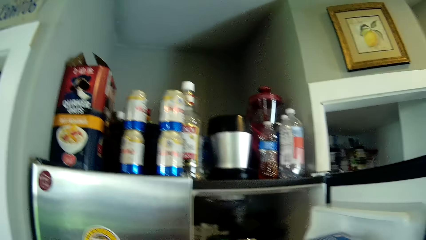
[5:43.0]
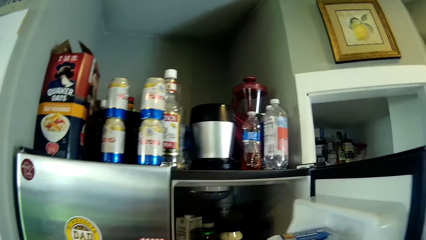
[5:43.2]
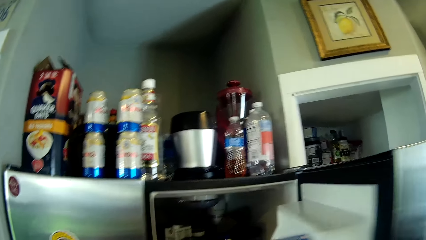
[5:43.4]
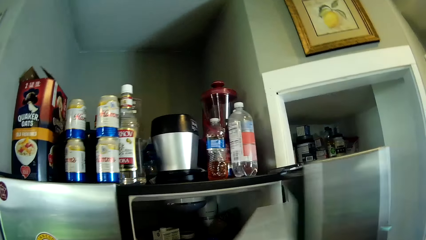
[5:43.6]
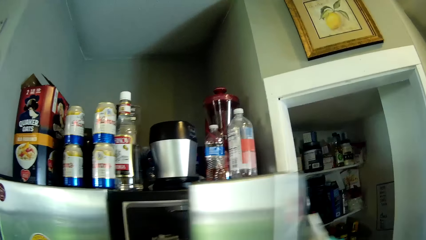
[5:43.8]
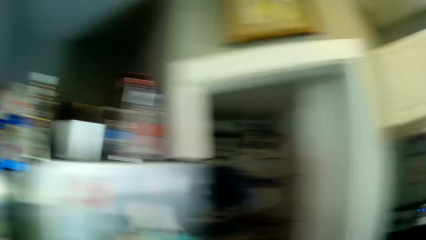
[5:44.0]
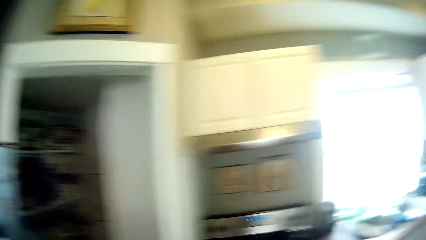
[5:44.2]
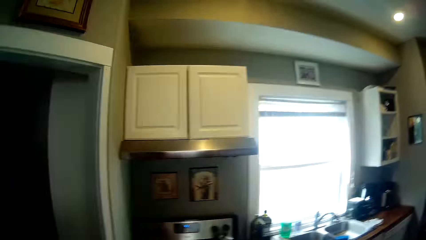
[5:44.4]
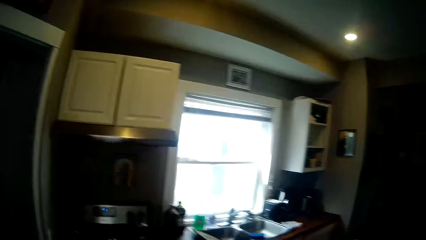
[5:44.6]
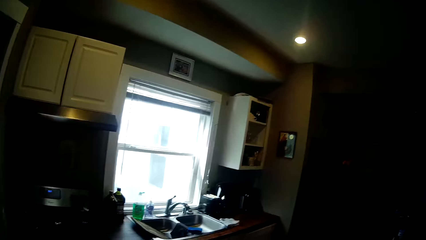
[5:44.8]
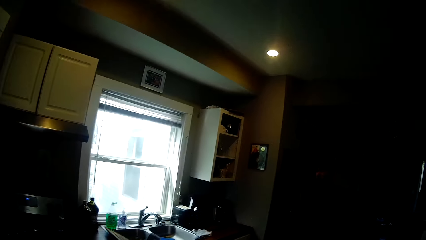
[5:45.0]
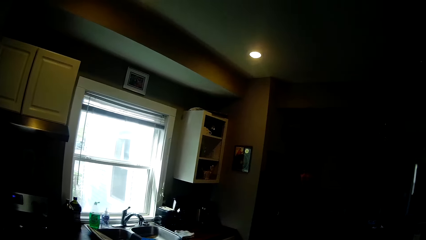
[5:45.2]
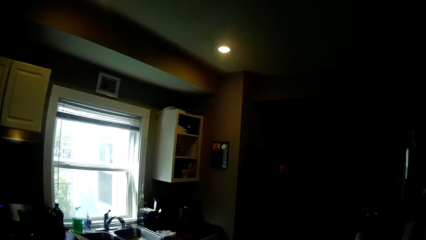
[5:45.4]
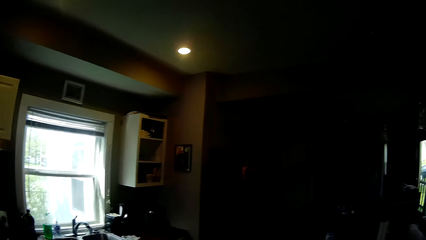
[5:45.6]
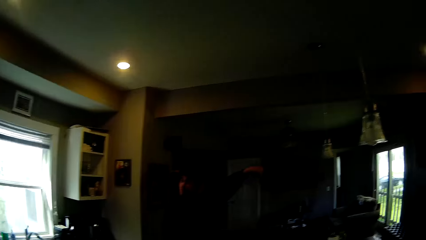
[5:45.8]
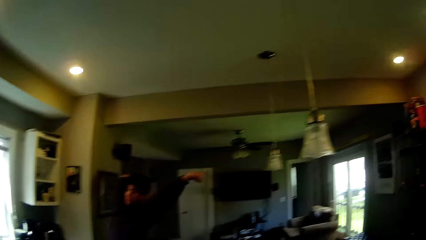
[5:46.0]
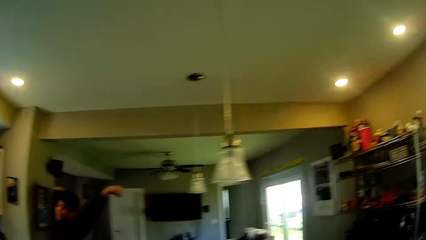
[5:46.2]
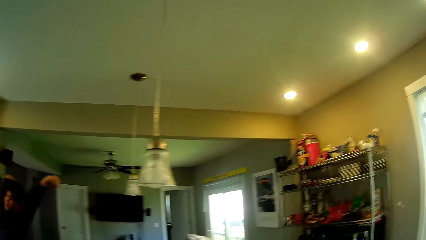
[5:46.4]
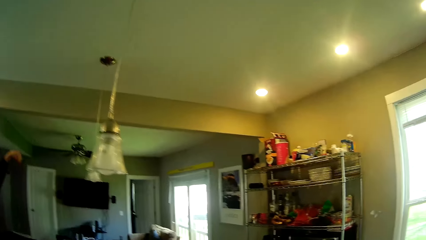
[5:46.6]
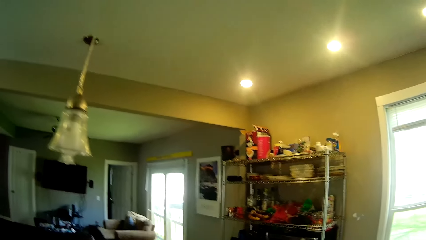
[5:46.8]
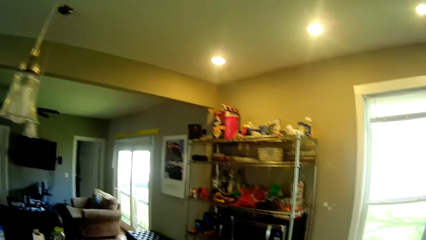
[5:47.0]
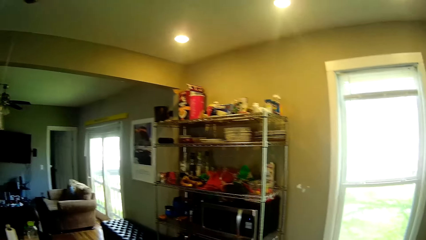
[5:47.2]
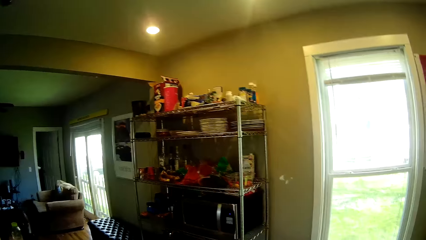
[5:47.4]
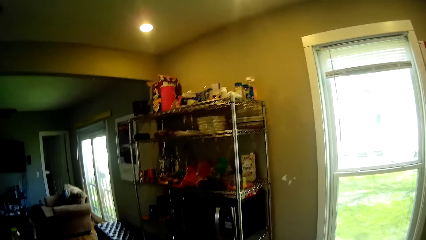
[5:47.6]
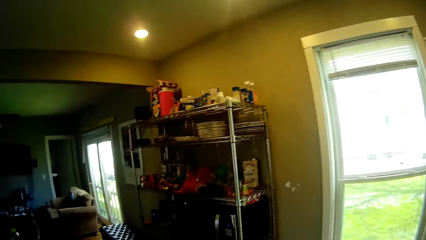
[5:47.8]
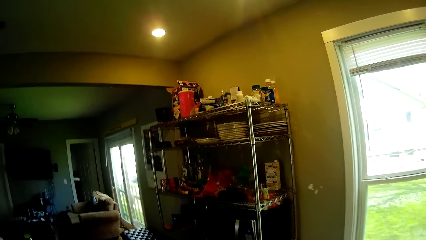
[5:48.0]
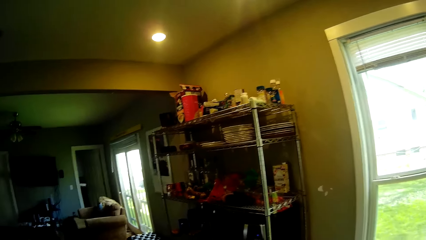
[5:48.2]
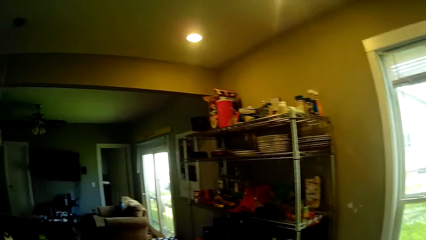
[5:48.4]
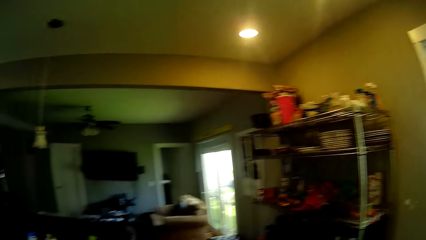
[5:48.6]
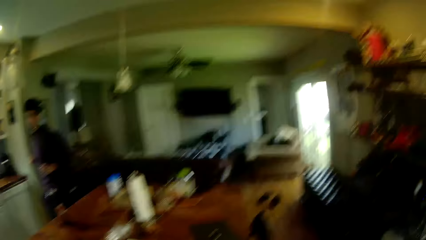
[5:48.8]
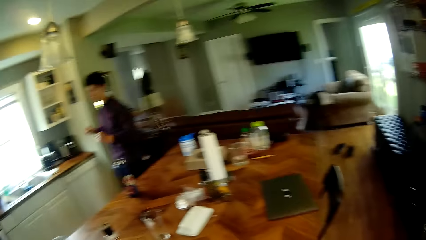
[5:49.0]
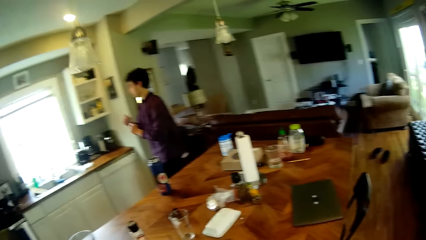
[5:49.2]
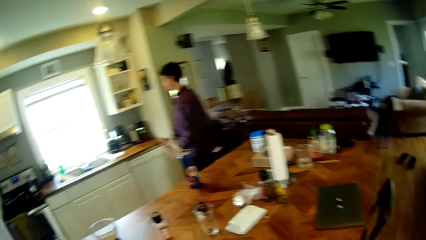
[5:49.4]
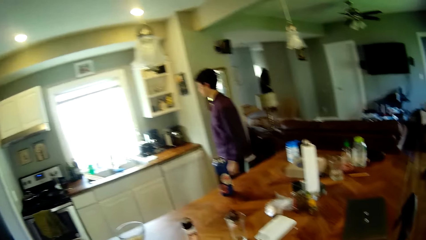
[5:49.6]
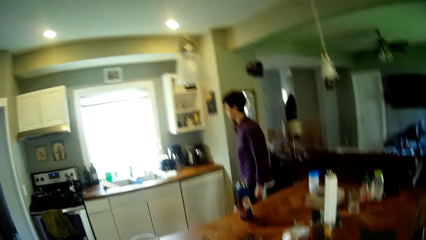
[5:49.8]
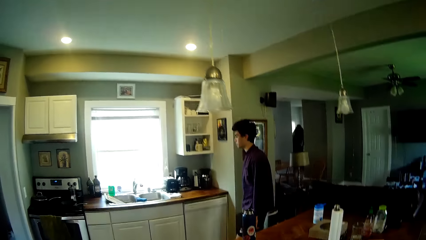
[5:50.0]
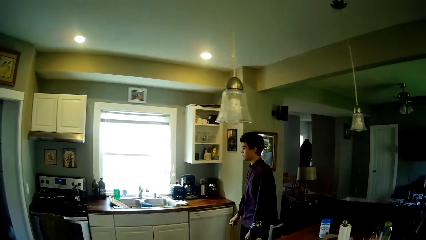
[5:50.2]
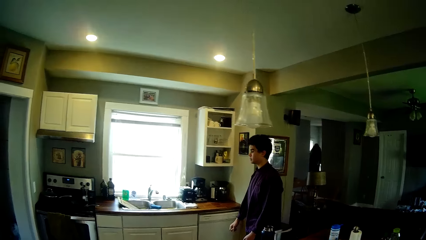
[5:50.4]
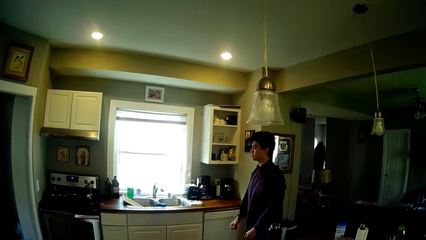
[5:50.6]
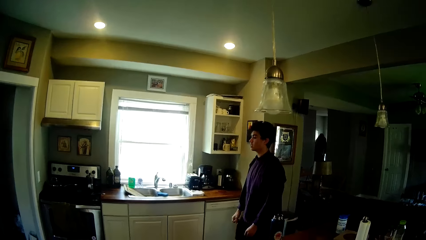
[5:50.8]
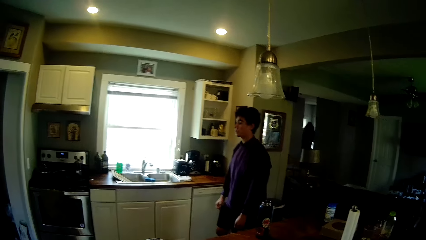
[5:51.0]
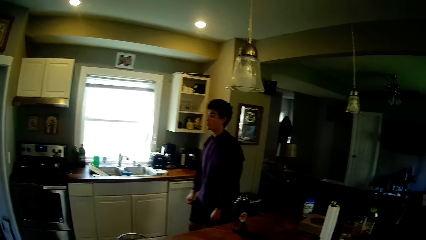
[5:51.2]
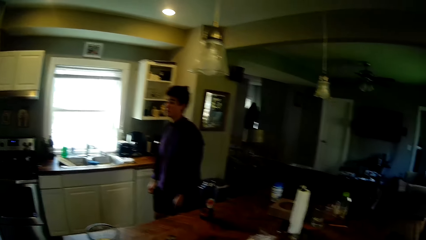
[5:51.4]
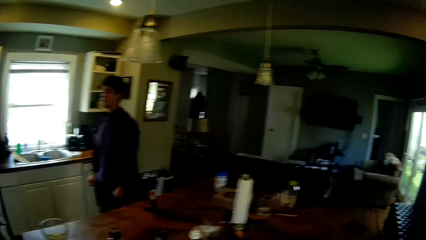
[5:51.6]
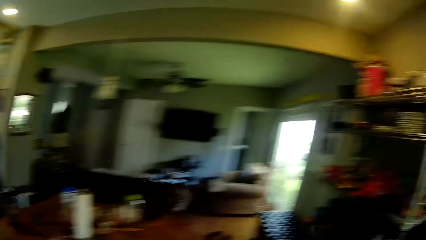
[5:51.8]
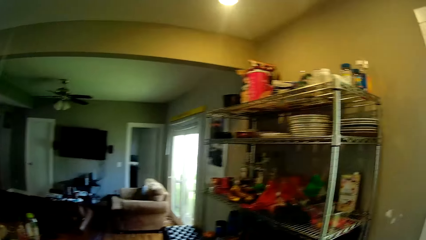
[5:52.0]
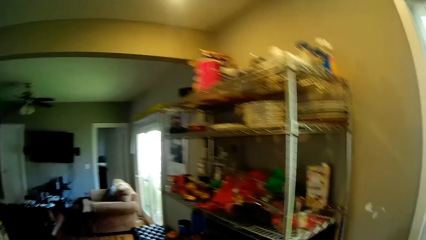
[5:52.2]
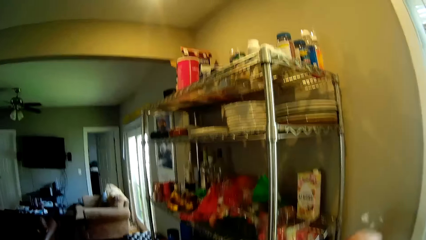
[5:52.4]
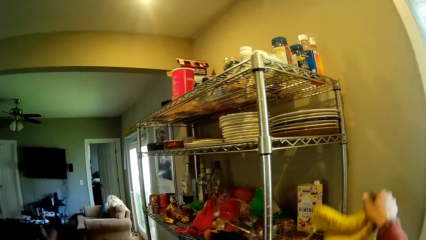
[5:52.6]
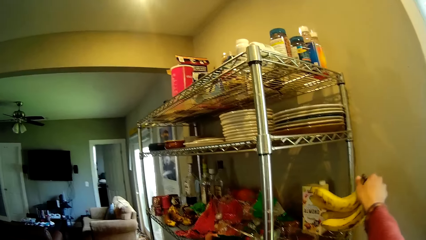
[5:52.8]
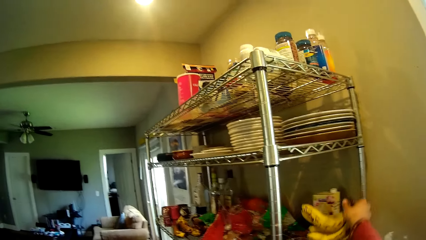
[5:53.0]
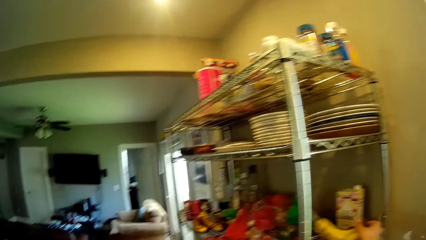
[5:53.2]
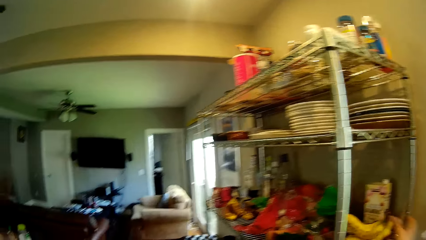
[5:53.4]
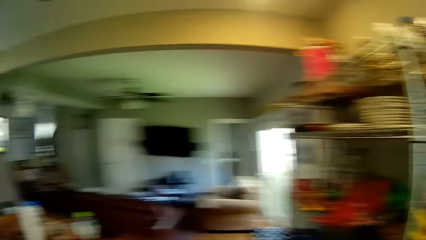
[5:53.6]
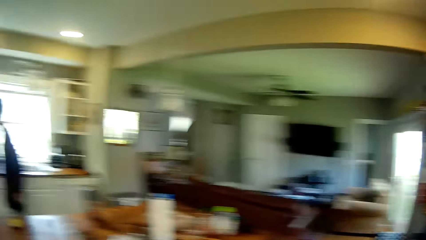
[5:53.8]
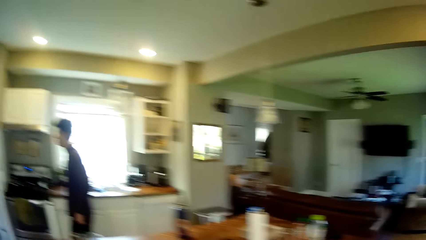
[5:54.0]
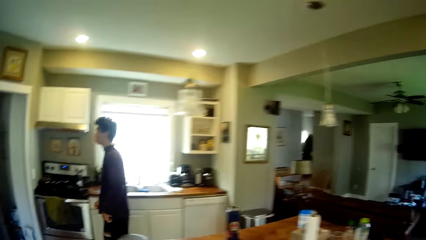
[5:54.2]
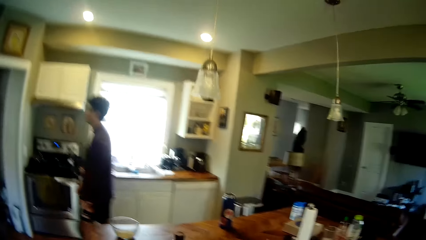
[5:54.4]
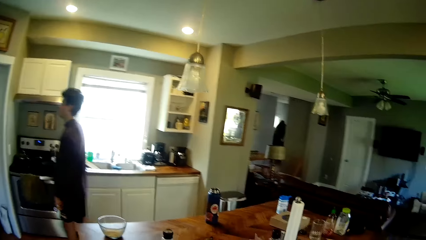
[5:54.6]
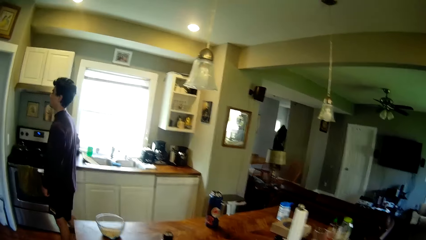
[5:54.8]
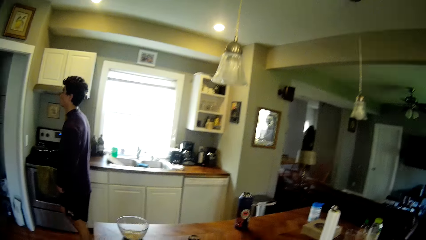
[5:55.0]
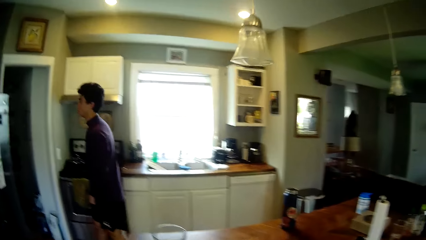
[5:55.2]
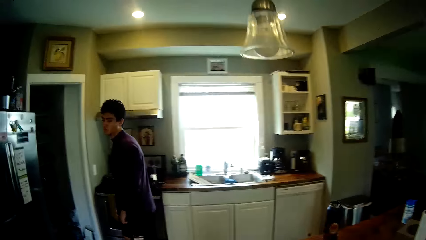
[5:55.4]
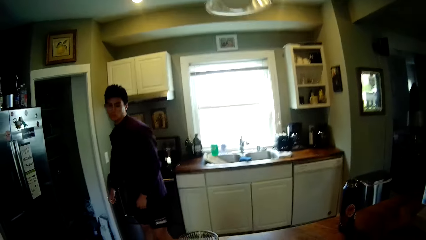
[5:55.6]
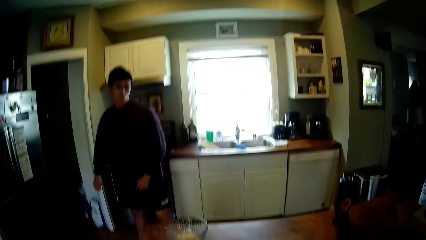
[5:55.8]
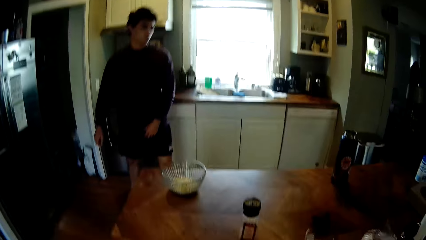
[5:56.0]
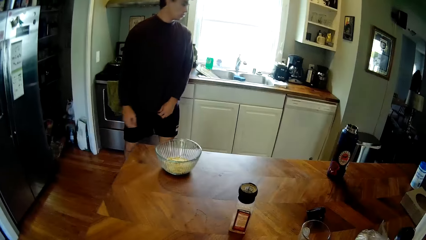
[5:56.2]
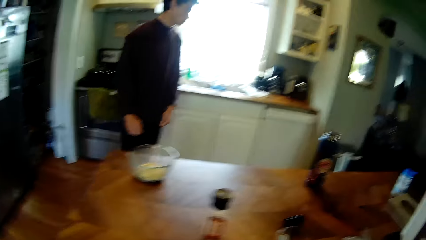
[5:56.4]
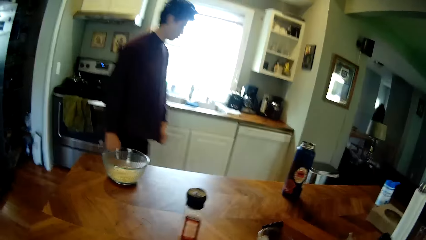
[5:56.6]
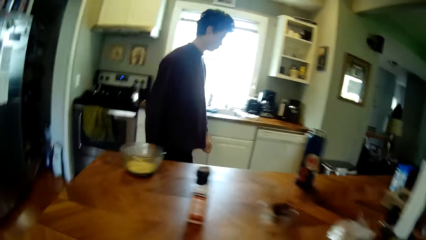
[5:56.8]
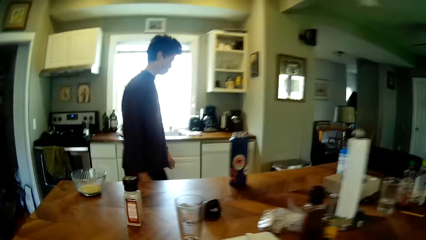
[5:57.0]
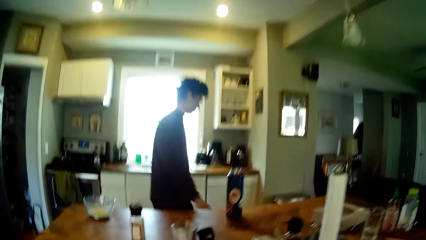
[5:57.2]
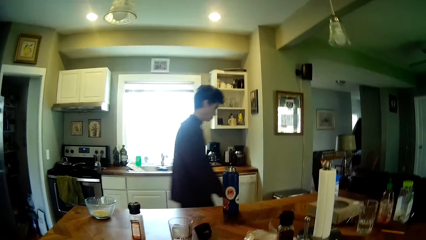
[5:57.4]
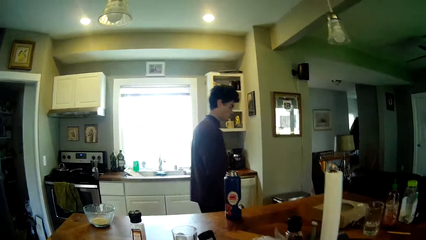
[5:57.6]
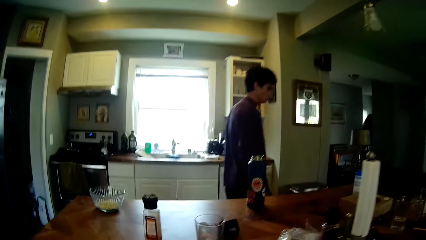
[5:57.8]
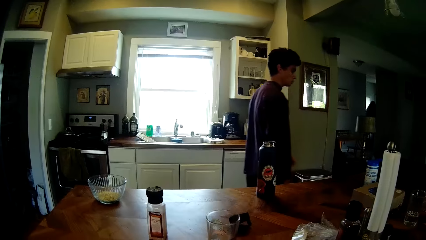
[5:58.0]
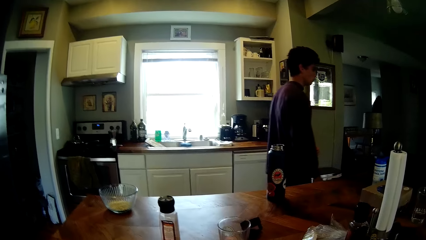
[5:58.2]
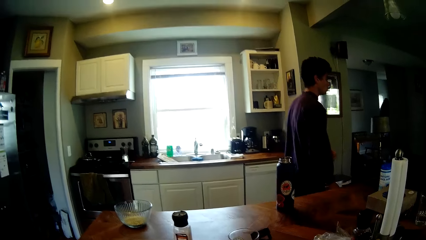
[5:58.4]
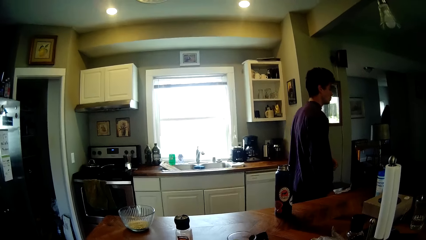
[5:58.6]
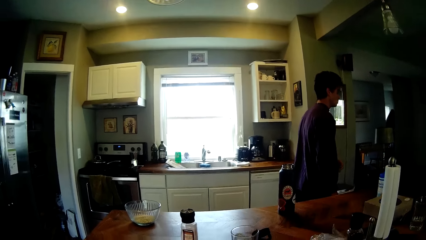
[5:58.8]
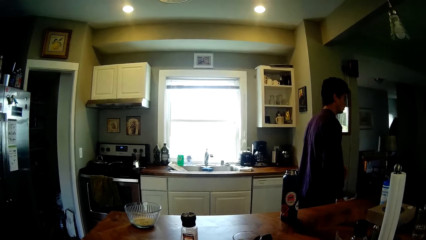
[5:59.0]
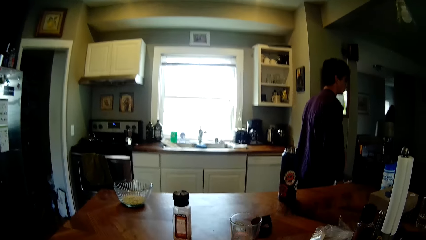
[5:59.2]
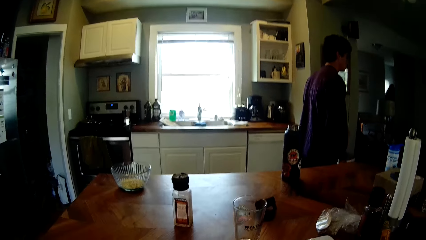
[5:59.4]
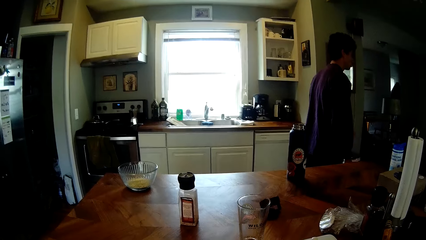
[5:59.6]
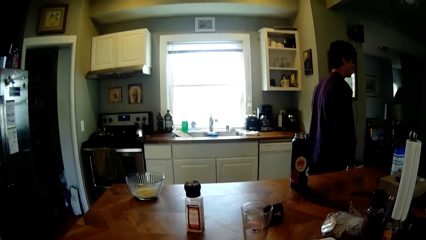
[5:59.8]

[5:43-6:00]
The camera wearer closes the refrigerator with their right hand. They walk to a kitchen counter. A man converses. The camera wearer walks to the pantry in the kitchen. They drop a bunch of plantain on the pantry with their right hand. The man walks about in the kitchen.
